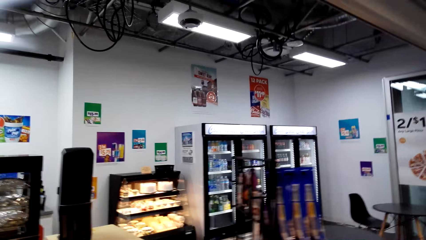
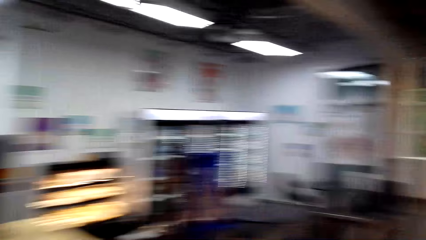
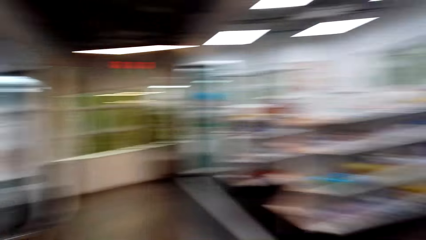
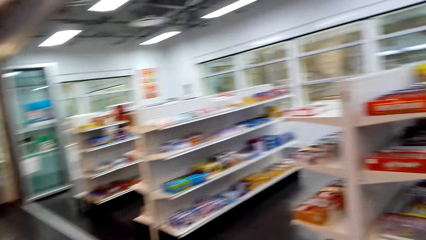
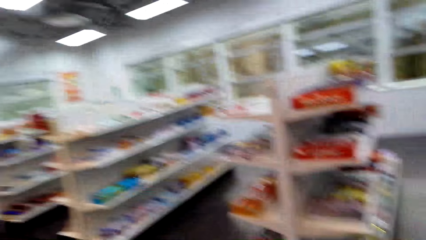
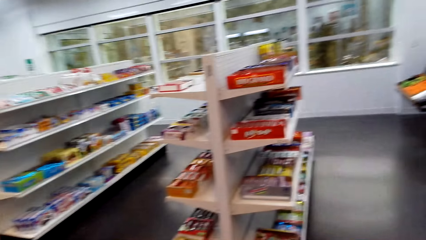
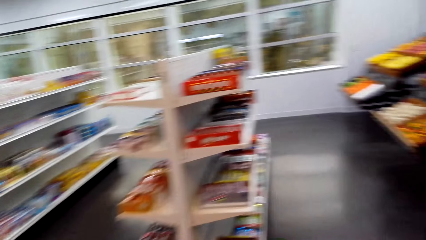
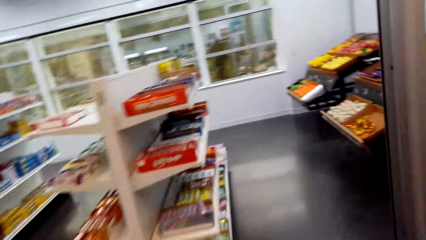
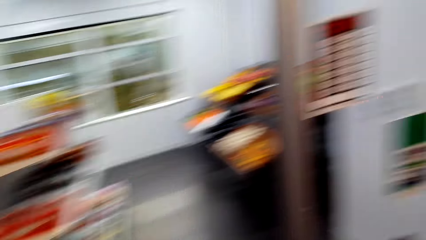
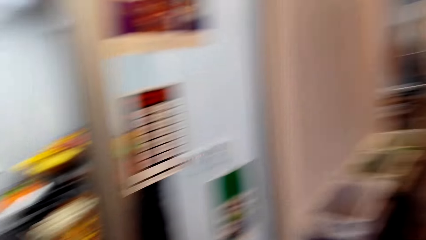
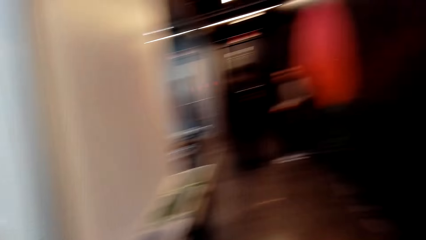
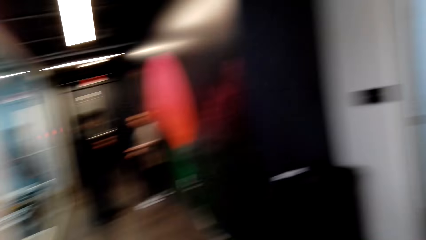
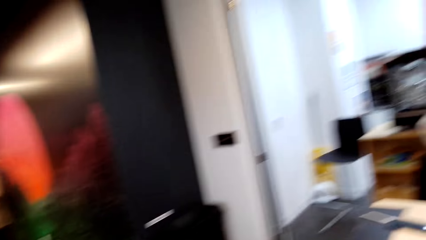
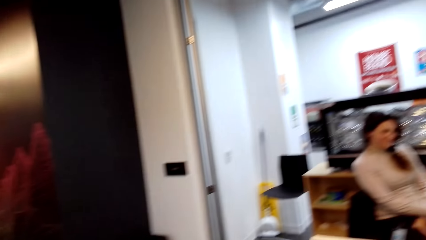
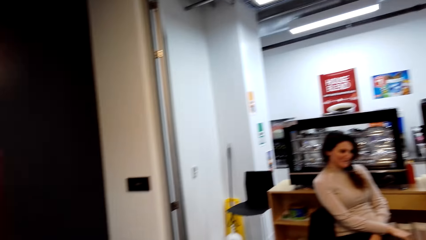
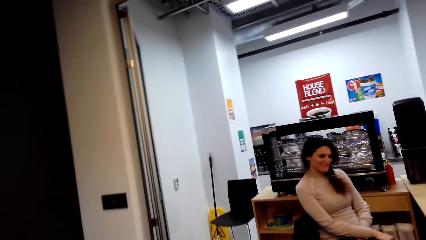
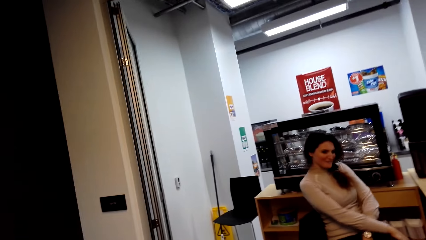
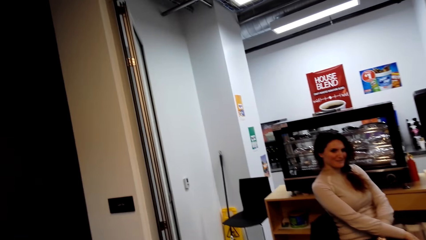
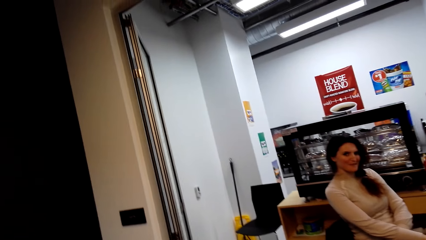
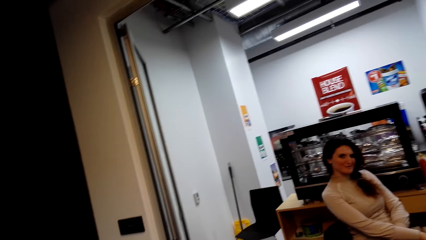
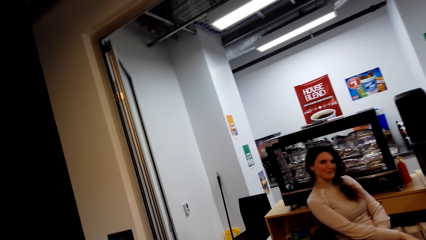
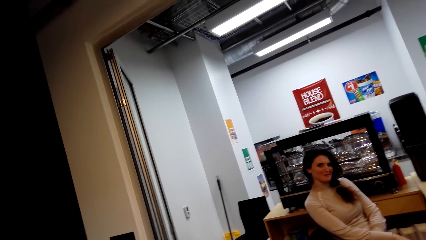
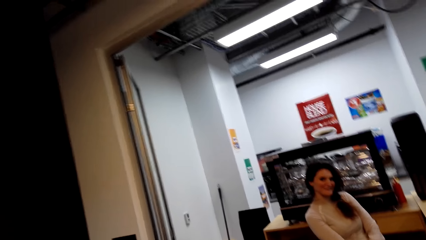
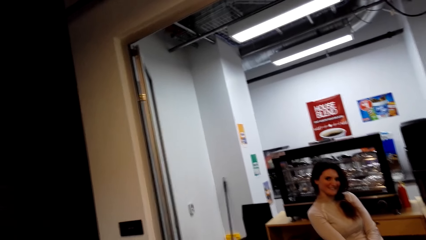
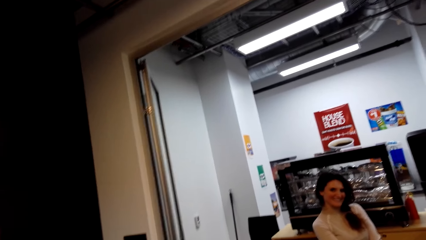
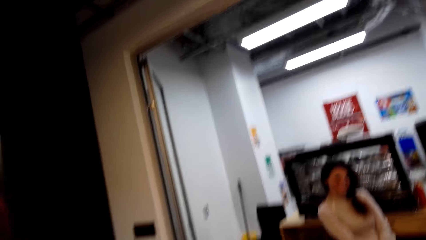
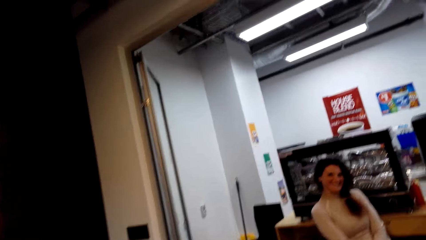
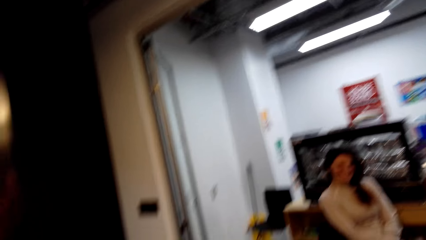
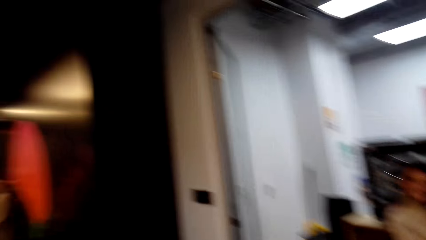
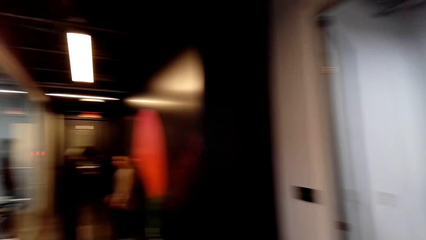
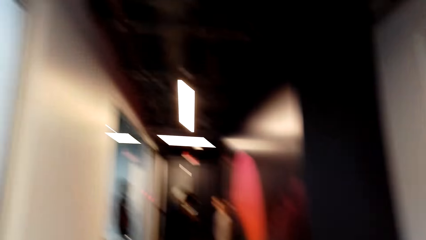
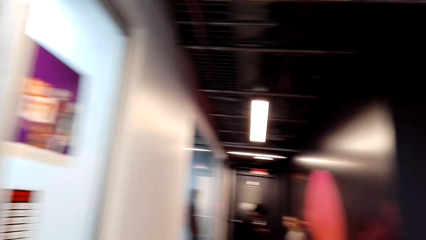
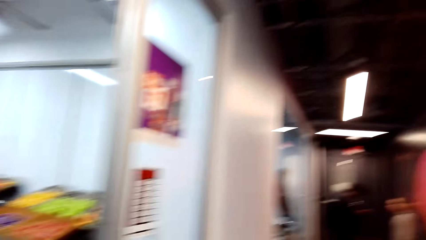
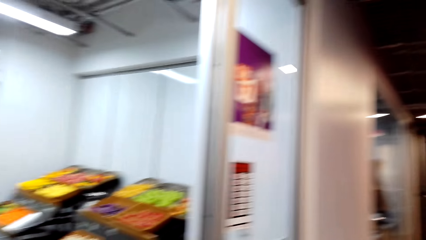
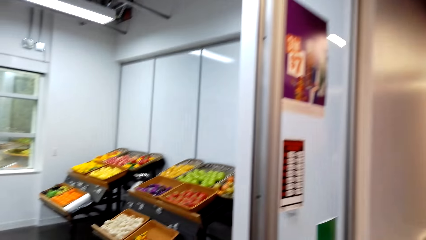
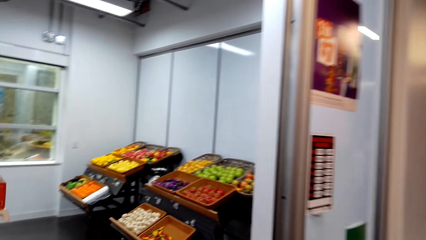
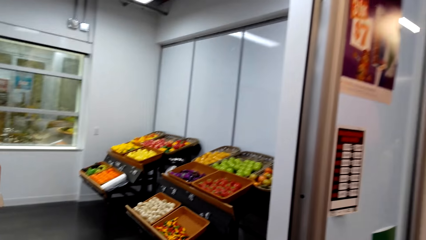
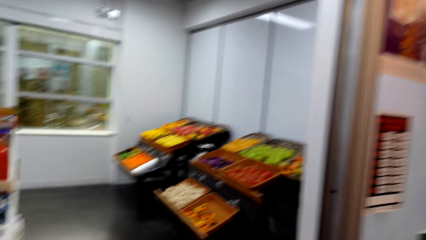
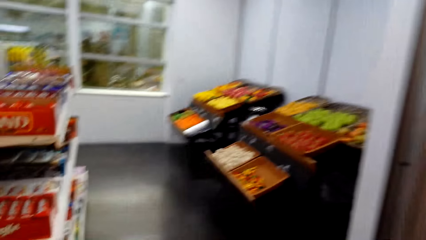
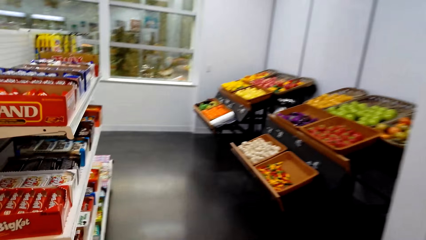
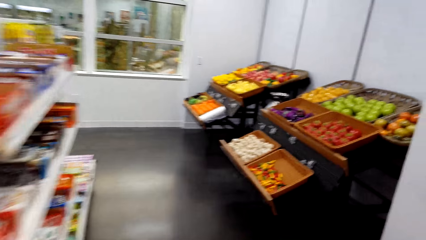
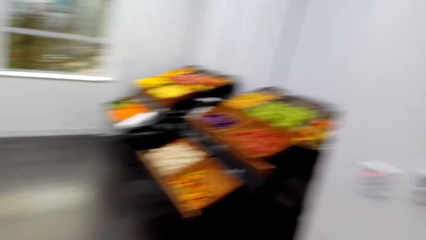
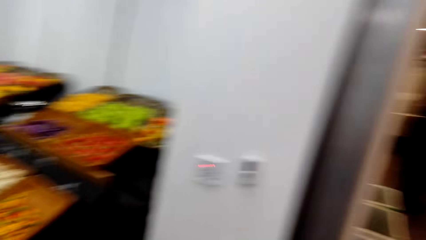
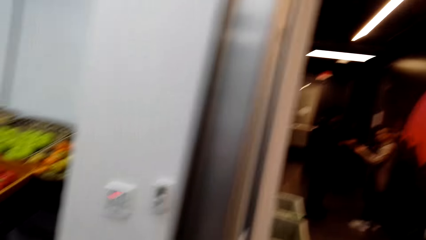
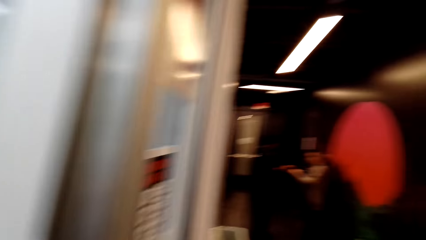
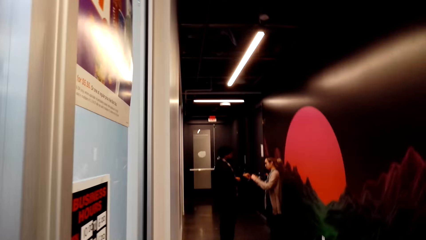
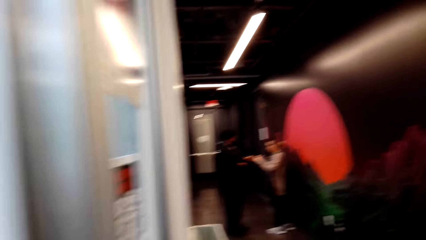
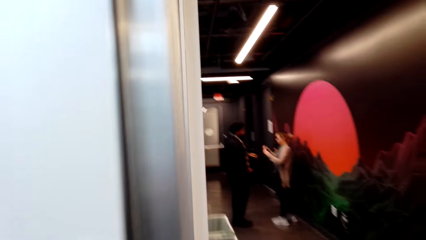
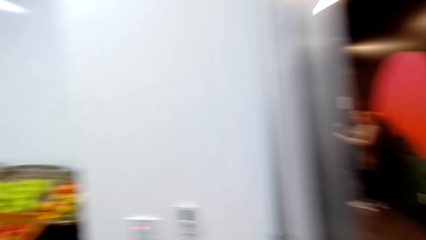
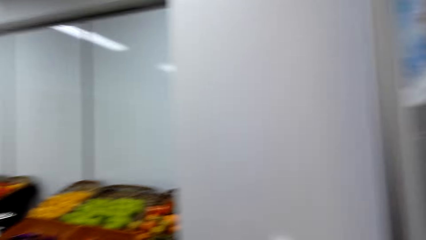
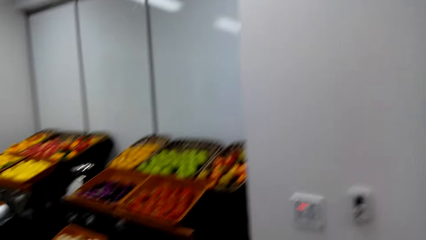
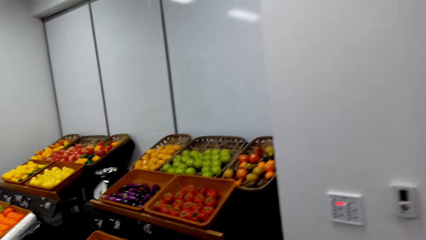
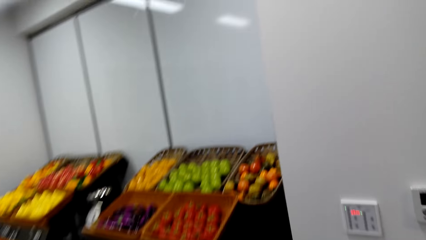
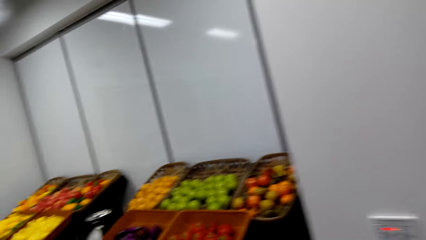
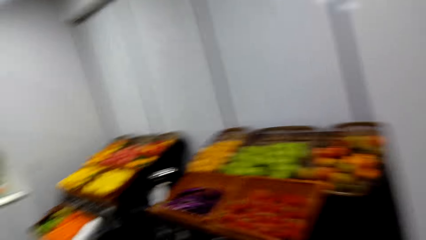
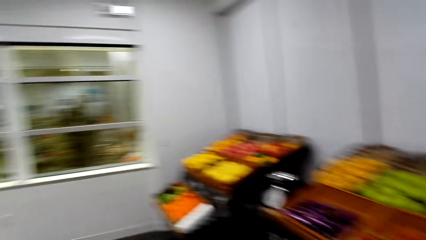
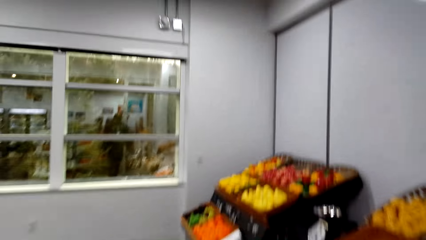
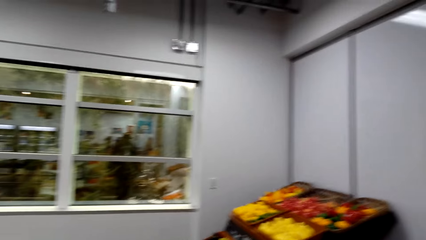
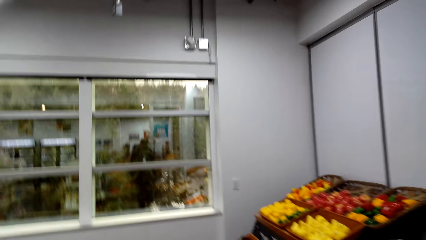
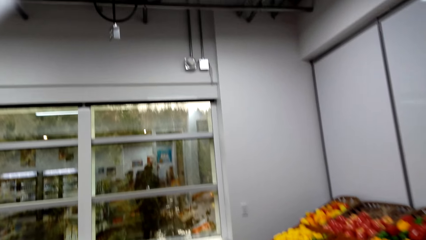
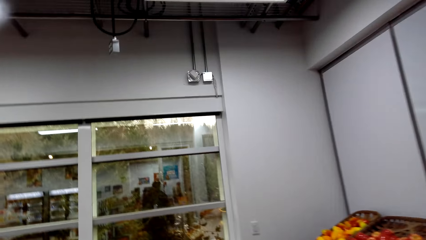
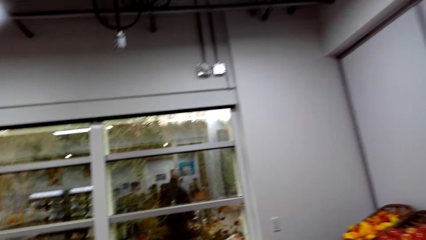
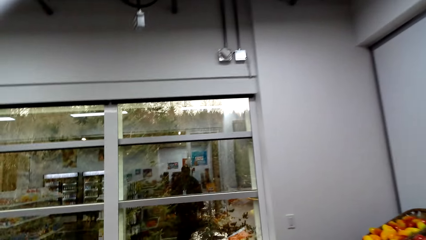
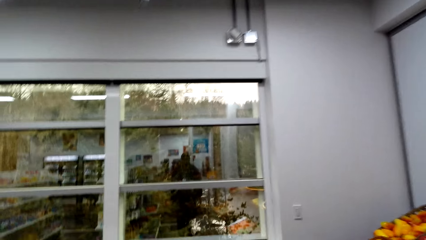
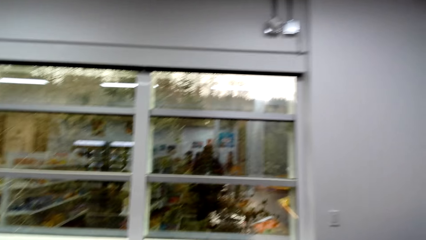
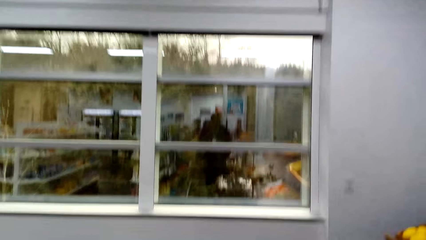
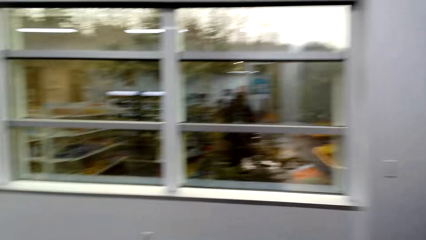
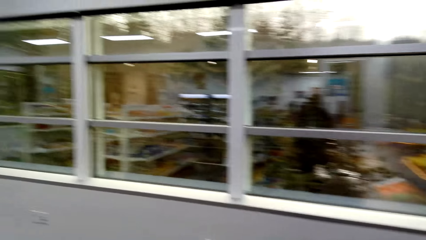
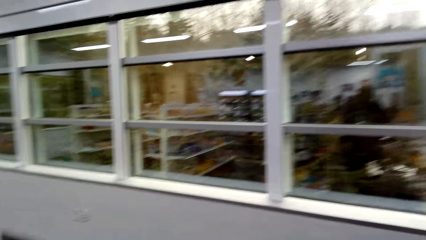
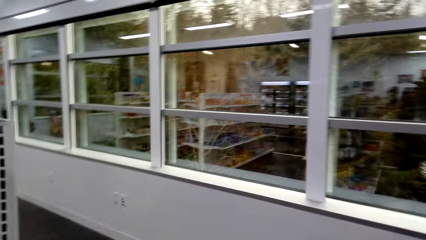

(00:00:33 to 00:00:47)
The camera wearer looks around. The cashier talks. The camera wearer talks to the cashier. They turn. They walk around.

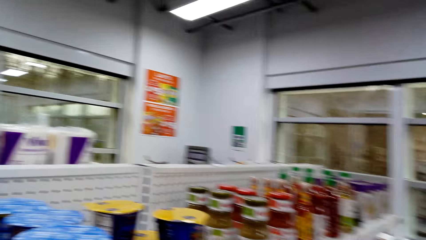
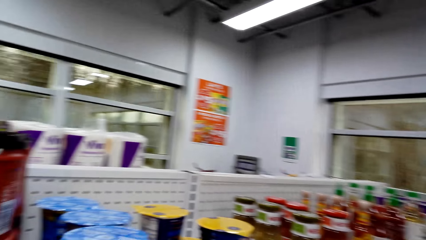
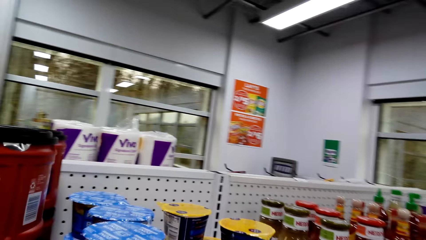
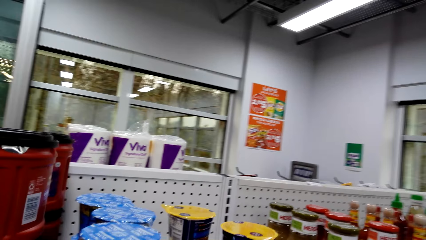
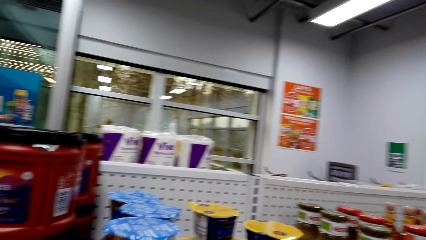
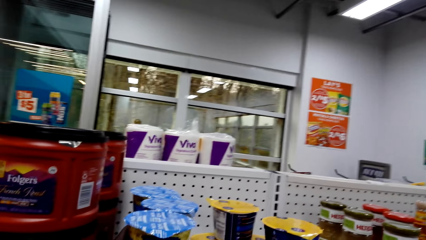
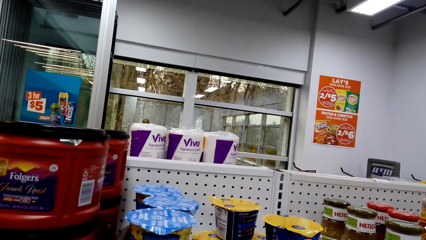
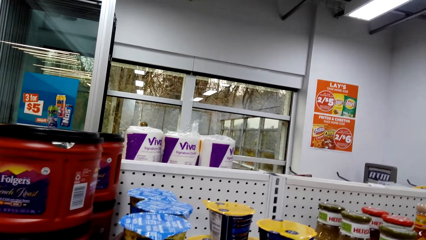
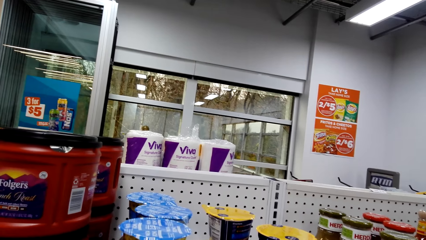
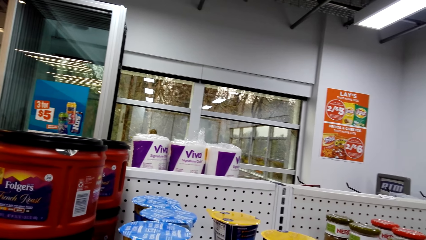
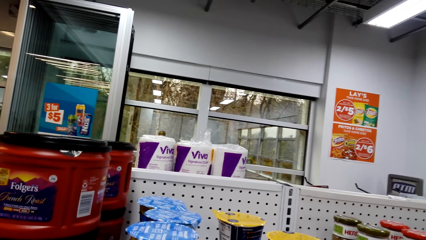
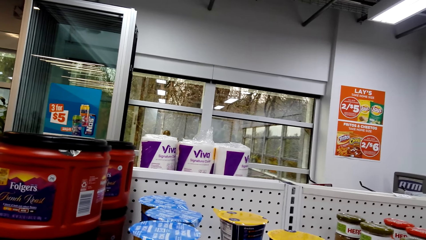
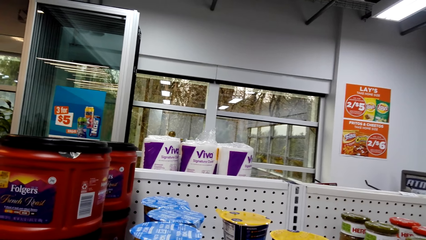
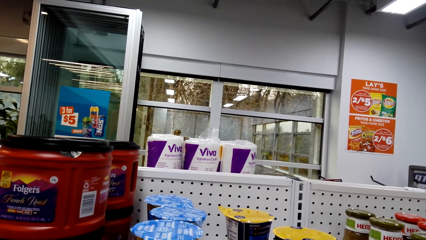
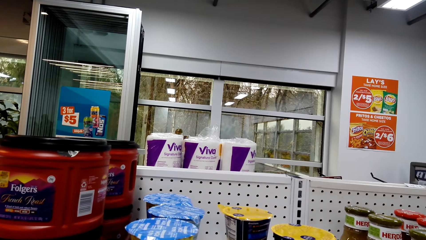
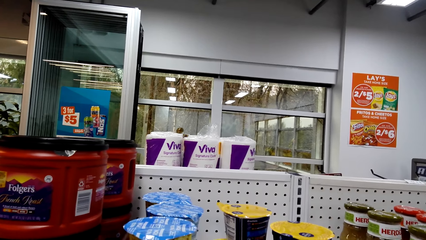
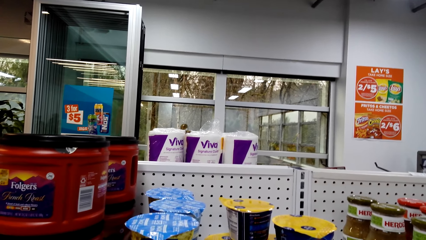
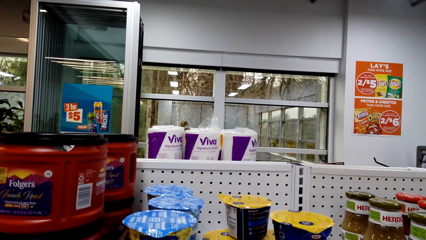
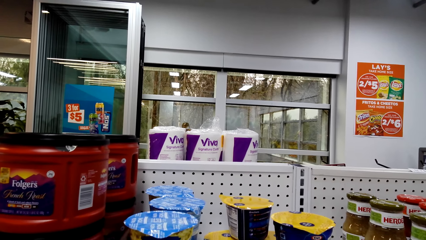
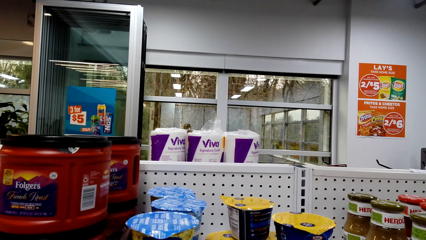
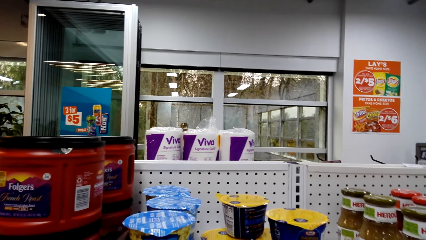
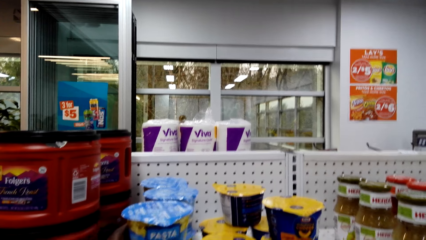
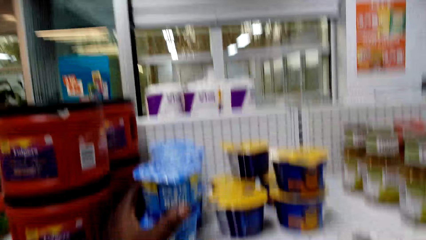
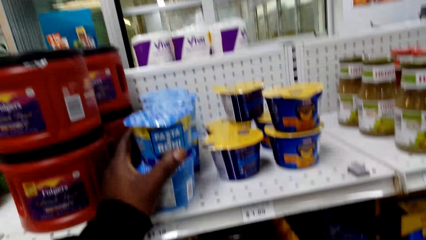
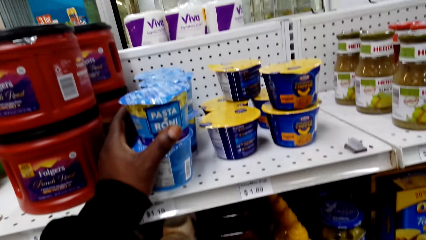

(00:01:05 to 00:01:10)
The camera wearer holds a container of pasta. They look around.
